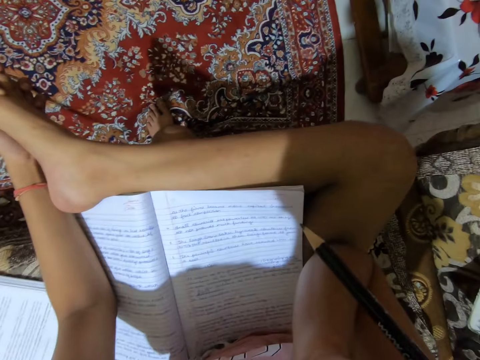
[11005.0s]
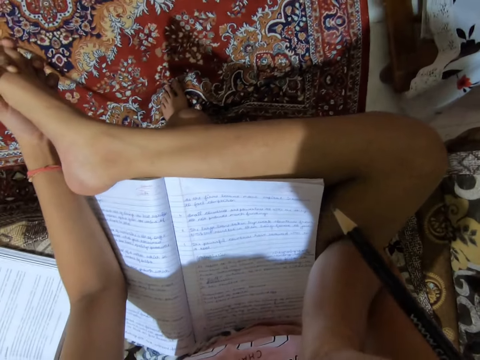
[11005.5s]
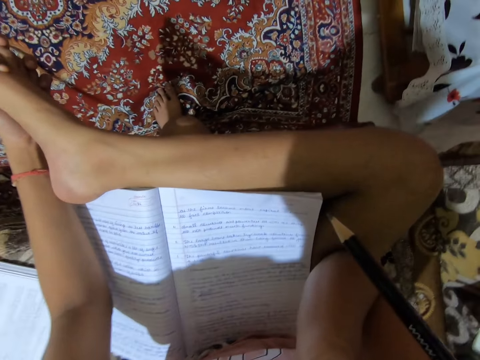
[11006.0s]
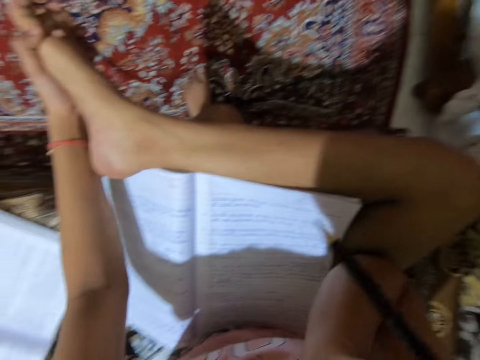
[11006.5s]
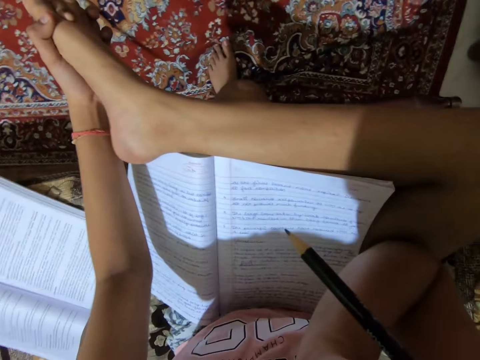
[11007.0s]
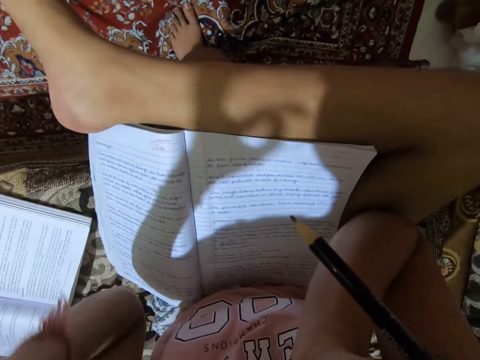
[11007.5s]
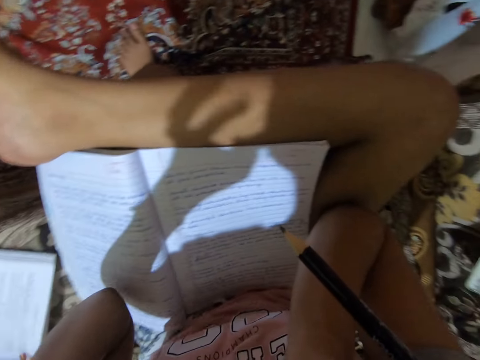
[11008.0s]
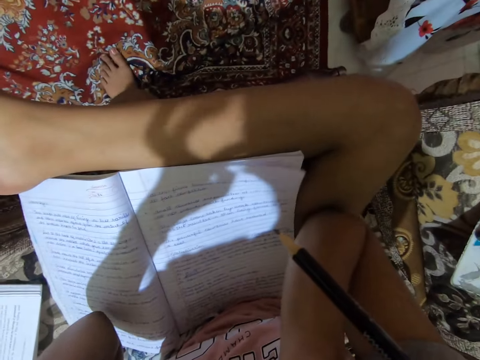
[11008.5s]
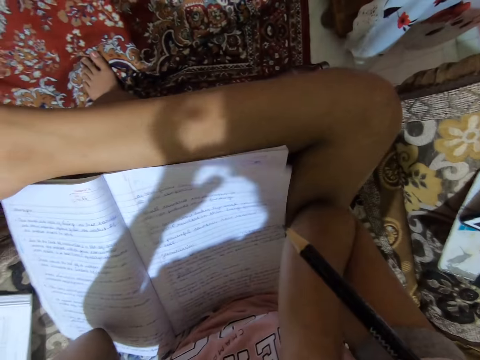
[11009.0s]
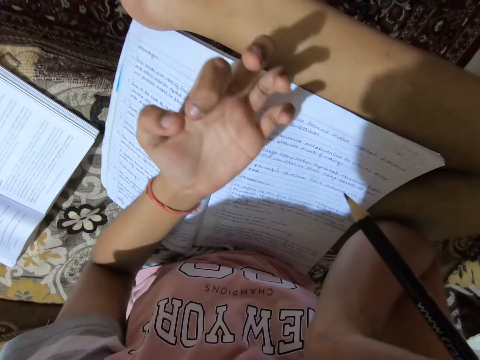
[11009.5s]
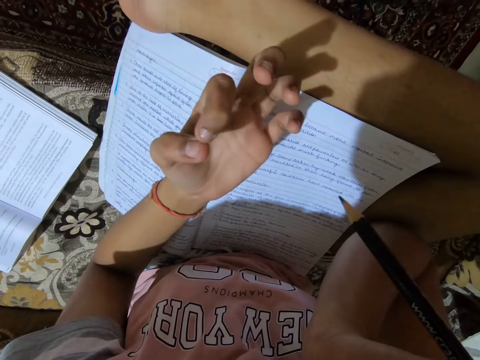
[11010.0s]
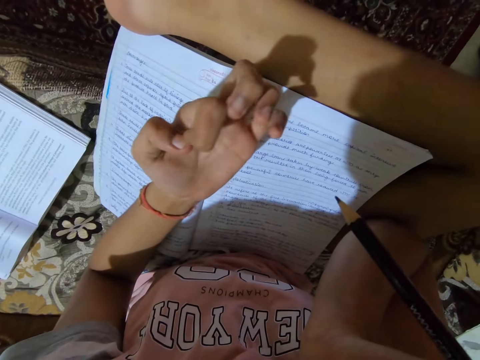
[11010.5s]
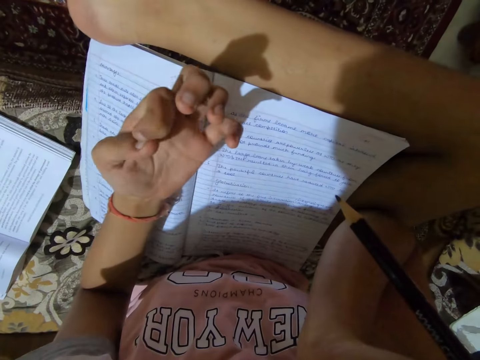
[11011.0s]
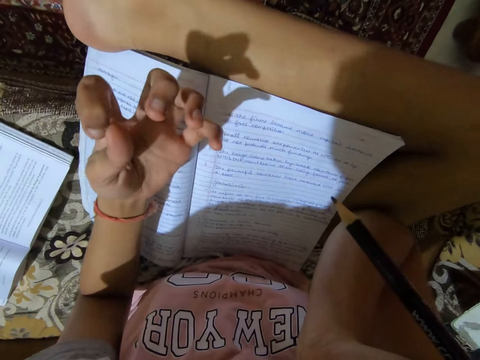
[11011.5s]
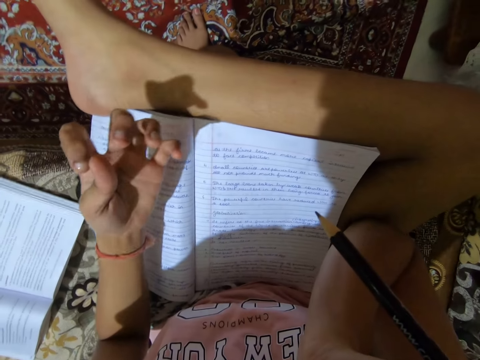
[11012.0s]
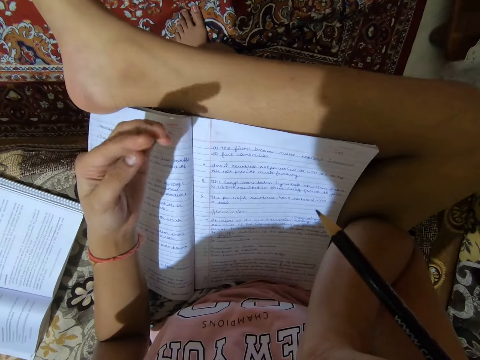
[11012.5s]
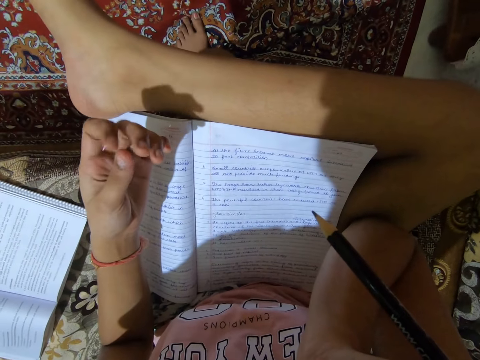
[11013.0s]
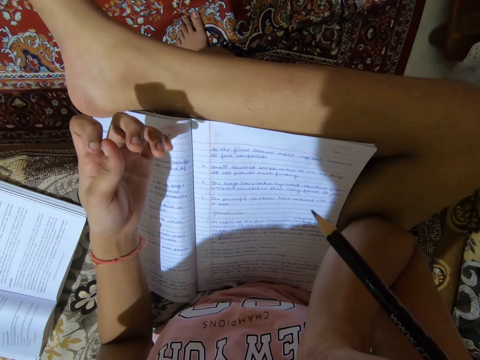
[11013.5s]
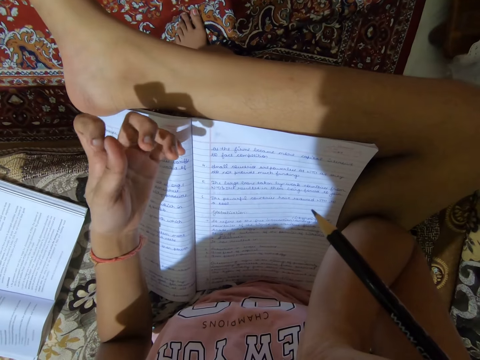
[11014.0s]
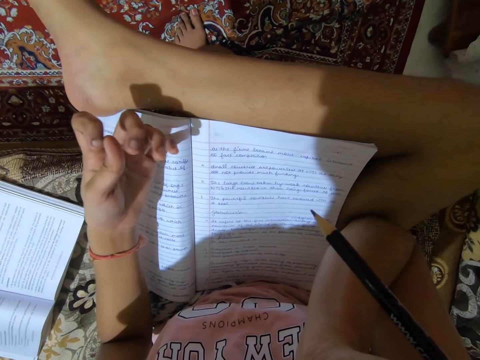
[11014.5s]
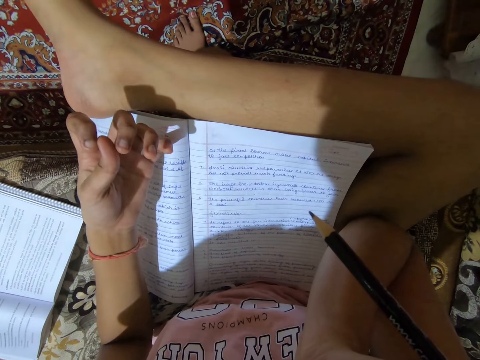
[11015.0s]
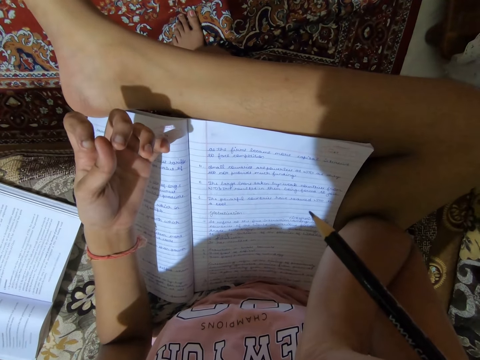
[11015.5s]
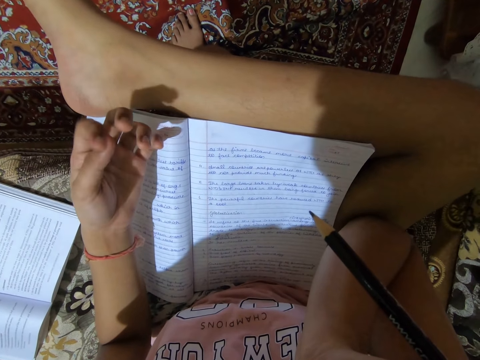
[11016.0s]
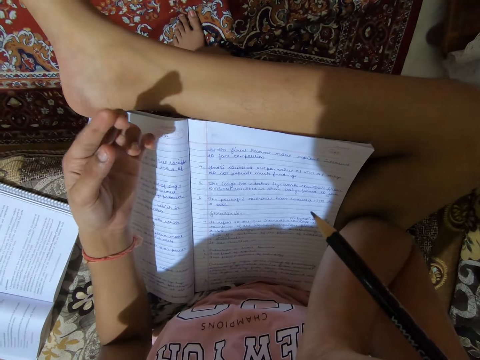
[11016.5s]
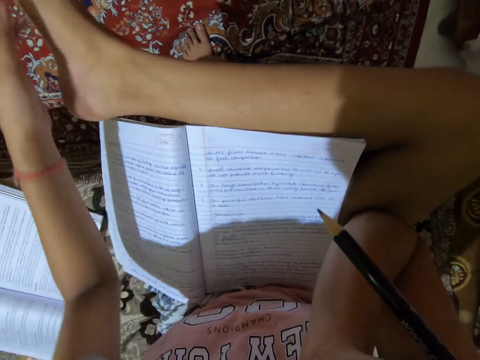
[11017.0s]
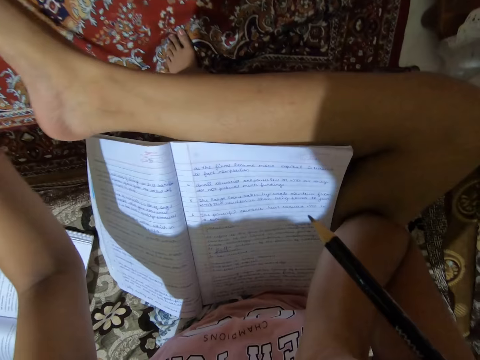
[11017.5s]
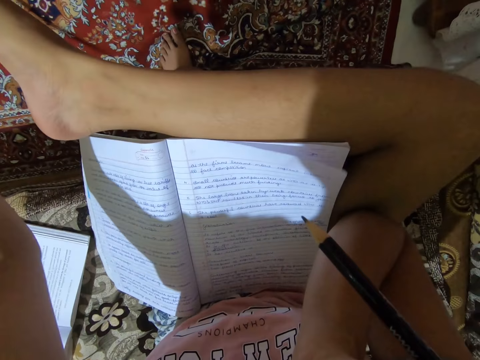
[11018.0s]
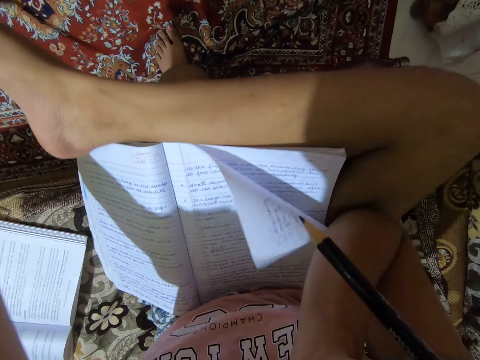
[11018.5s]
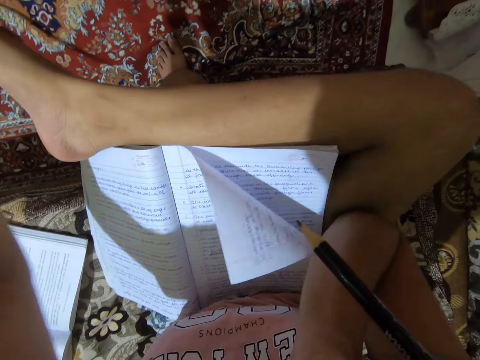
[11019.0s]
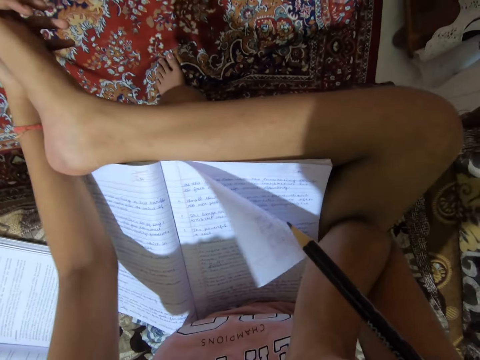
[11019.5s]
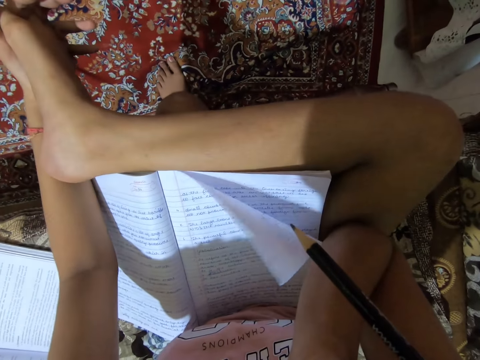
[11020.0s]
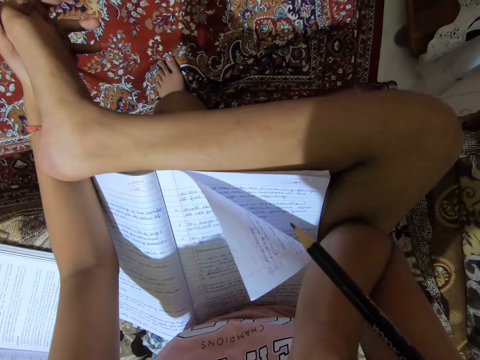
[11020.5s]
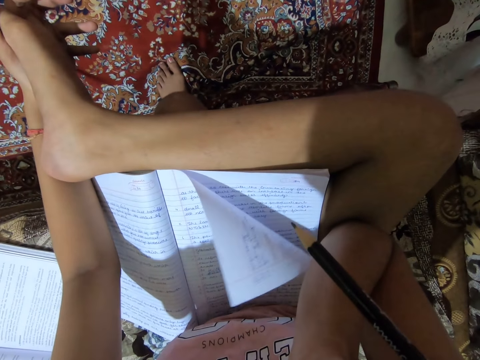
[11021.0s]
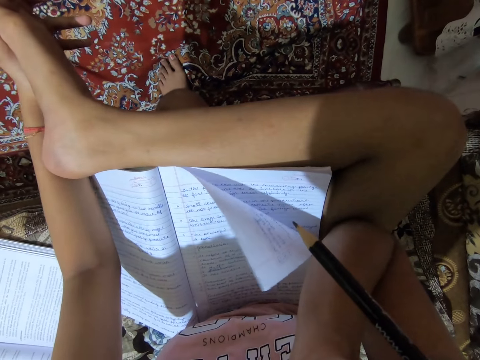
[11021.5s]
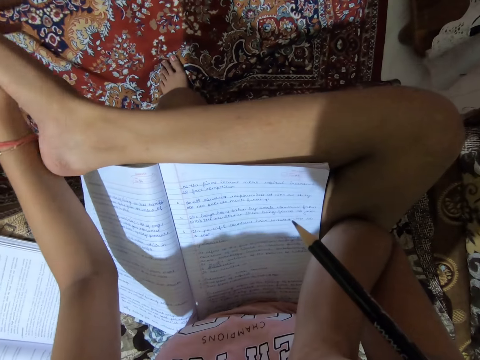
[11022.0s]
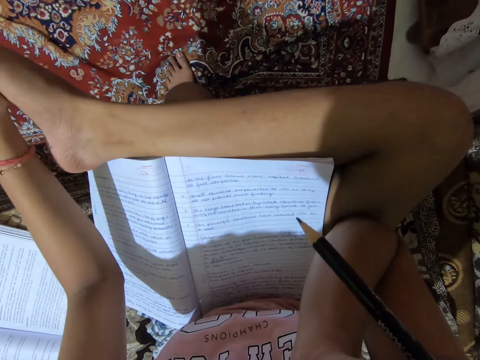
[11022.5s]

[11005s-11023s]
The camera wearer lifts her hand. She touches the face. She looks at her hand. She holds her foot.

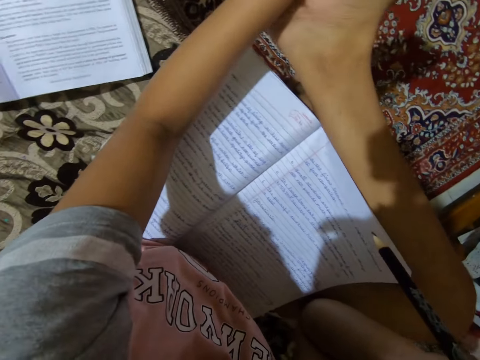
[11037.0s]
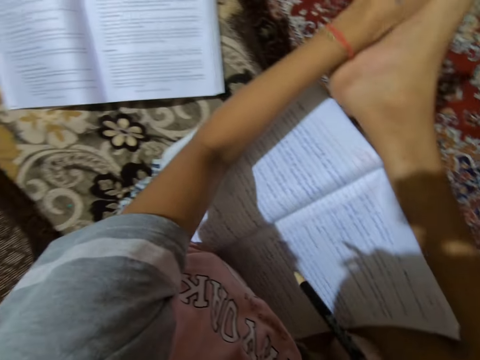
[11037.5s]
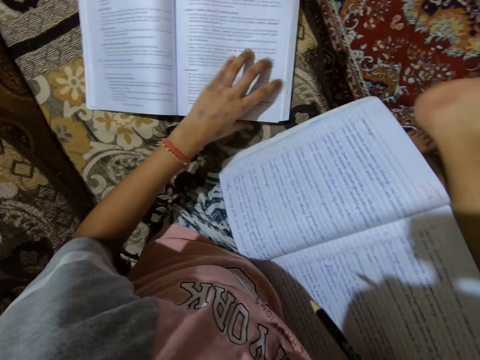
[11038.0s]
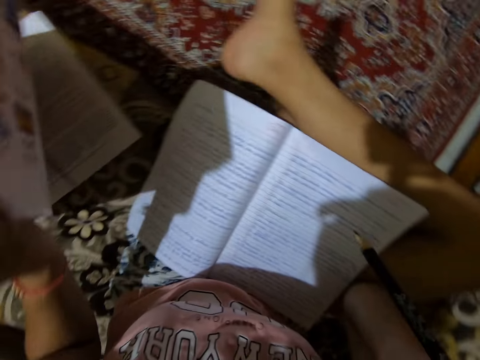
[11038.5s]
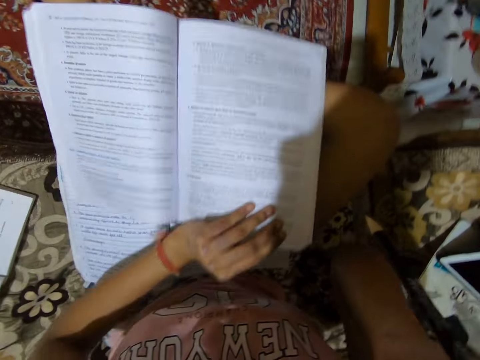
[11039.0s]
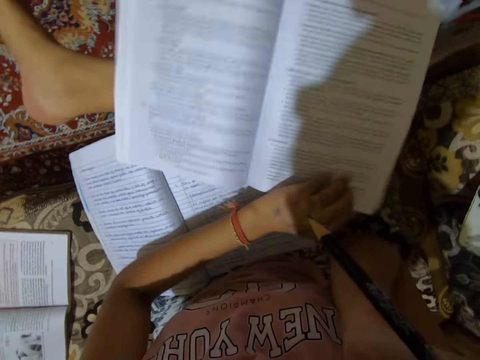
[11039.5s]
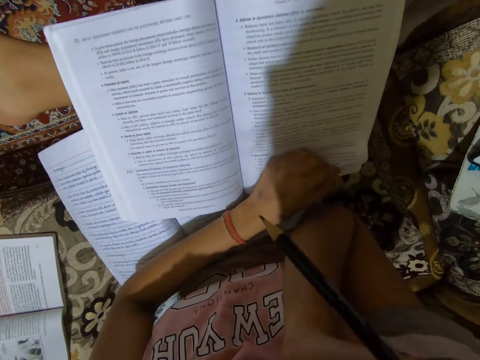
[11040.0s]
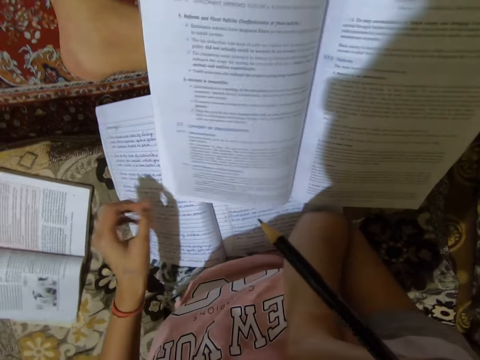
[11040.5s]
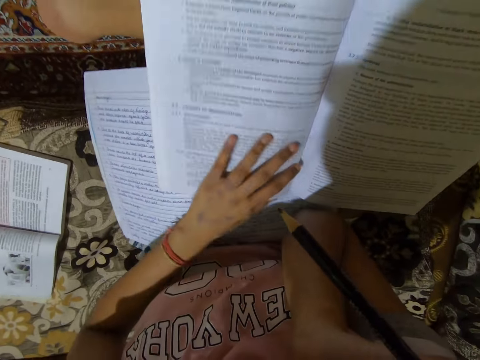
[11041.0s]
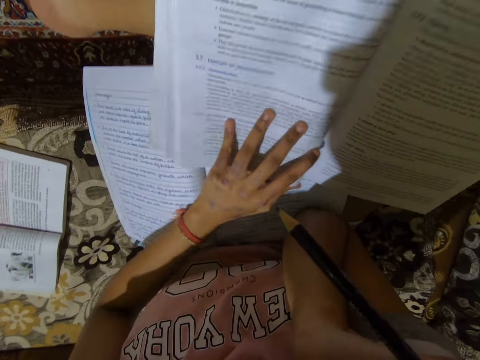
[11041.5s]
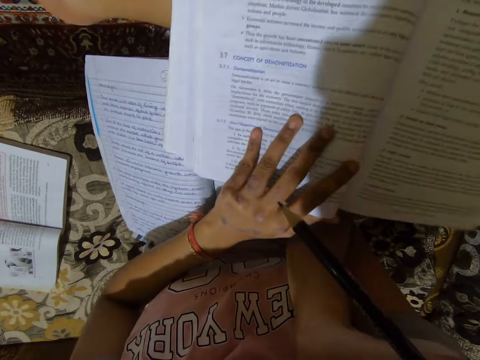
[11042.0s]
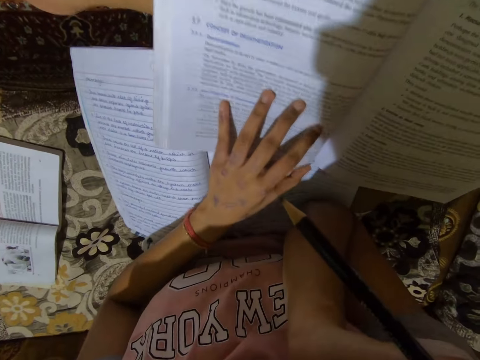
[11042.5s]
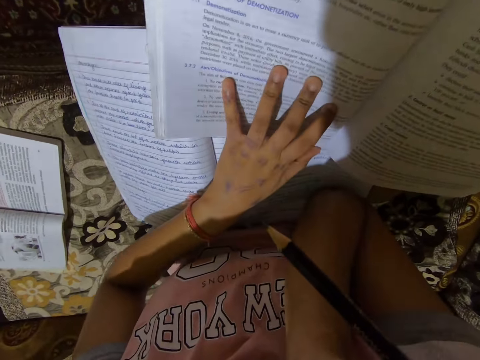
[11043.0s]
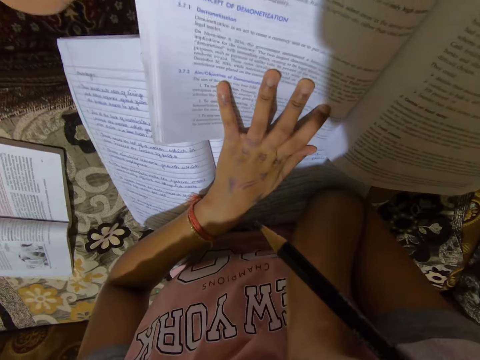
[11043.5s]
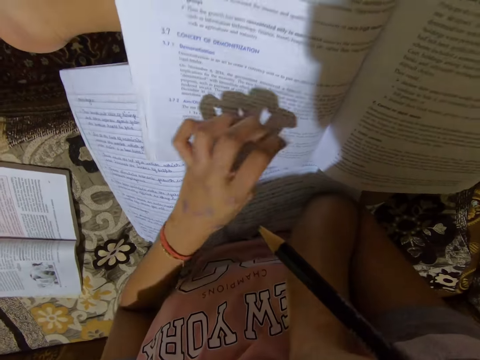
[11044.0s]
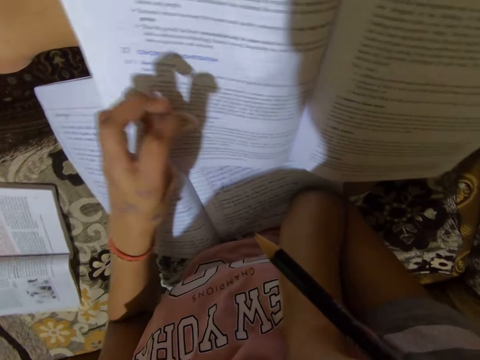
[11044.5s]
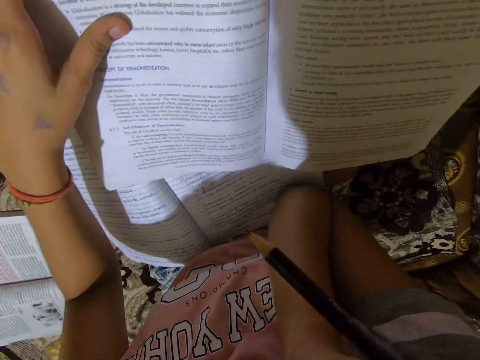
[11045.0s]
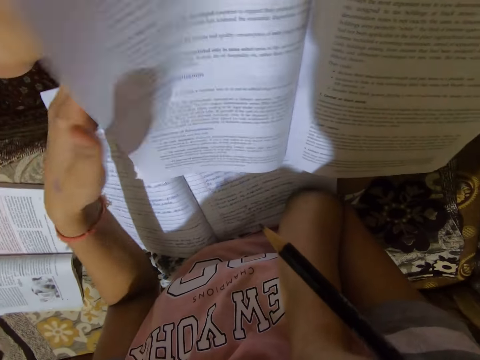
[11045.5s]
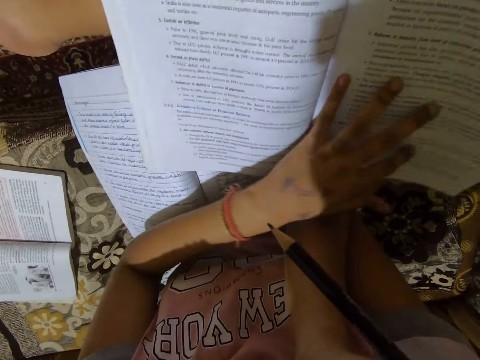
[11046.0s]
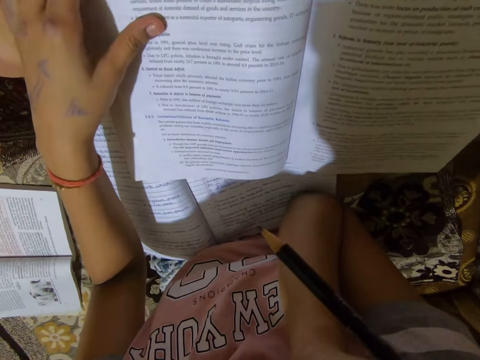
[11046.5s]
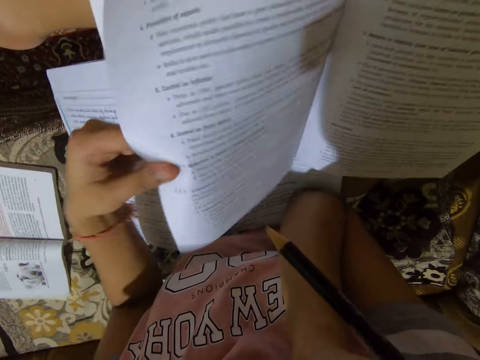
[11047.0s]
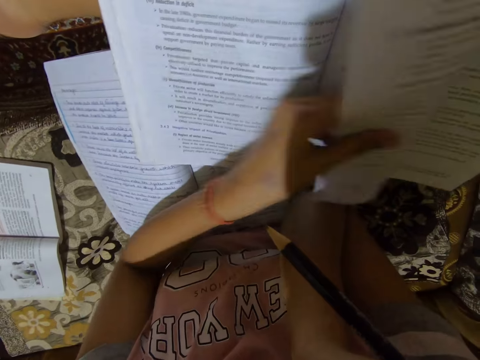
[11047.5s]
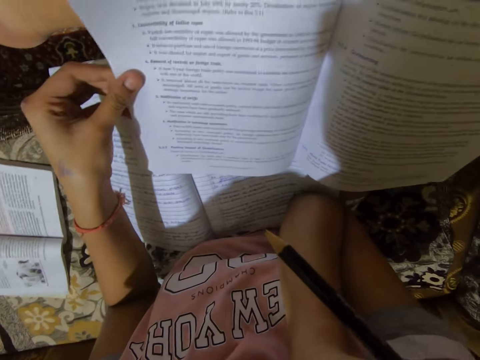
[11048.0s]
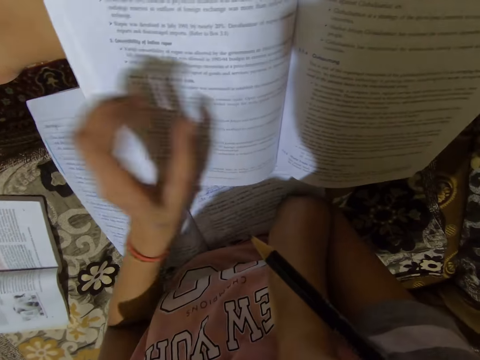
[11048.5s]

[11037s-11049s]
The camera wearer takes another book on the couch. He puts down the book on top of the other book on the laps. He turns a page in the book. He puts his hand on the book. He flips the pages.
